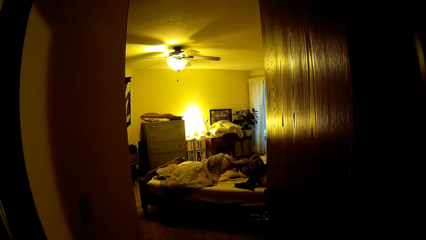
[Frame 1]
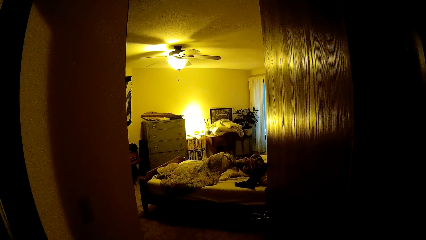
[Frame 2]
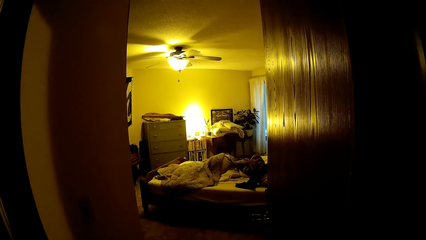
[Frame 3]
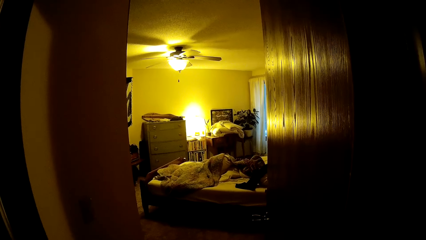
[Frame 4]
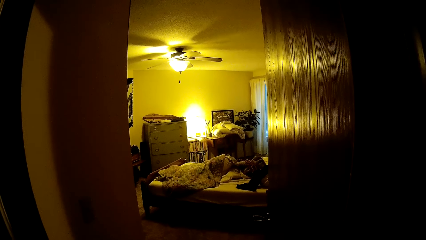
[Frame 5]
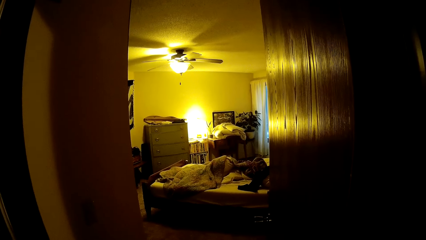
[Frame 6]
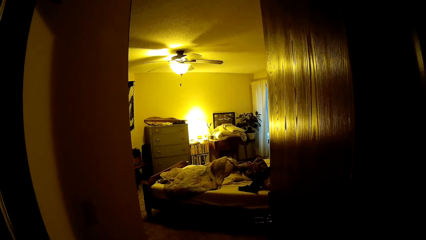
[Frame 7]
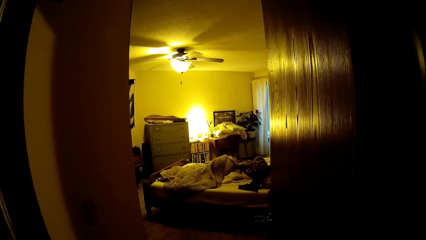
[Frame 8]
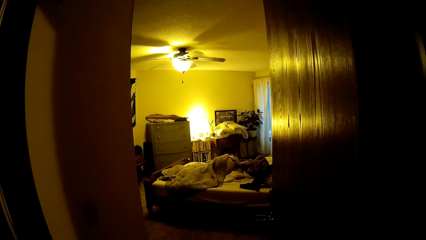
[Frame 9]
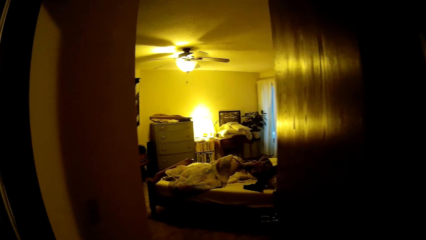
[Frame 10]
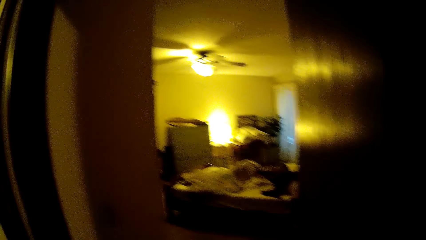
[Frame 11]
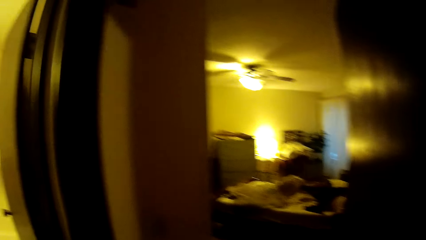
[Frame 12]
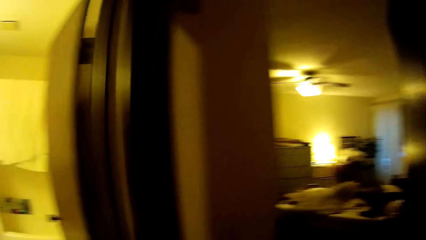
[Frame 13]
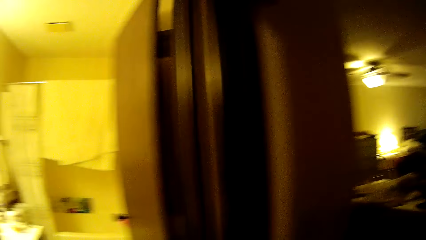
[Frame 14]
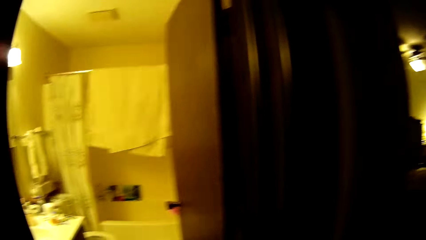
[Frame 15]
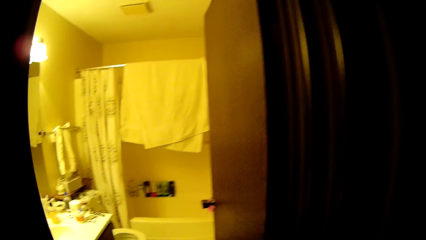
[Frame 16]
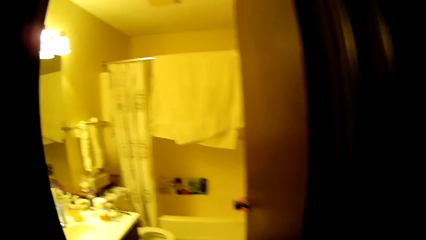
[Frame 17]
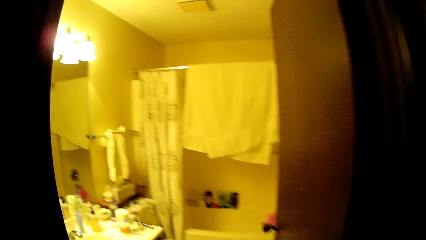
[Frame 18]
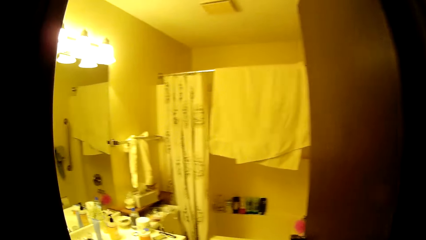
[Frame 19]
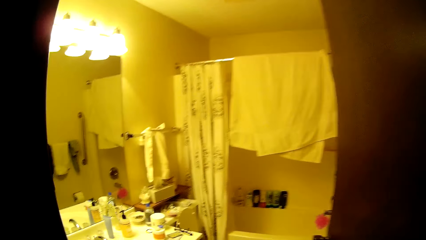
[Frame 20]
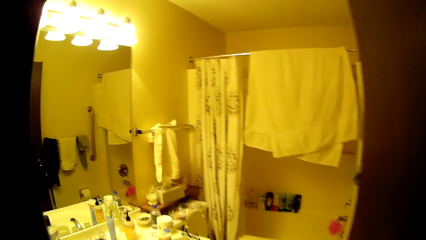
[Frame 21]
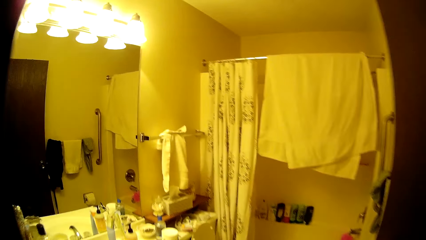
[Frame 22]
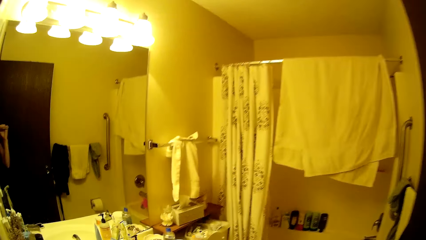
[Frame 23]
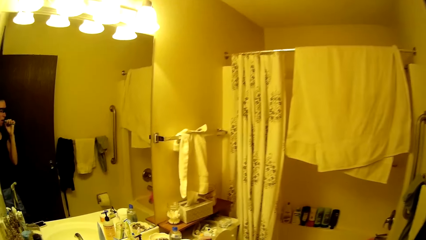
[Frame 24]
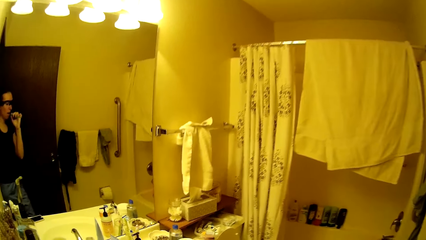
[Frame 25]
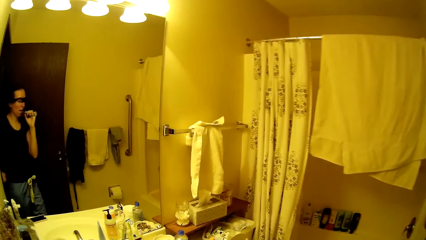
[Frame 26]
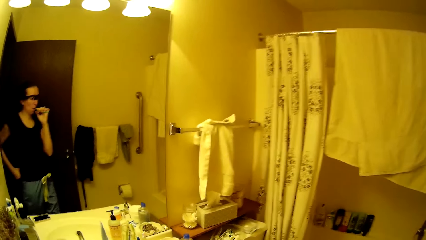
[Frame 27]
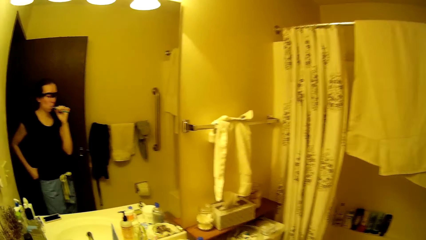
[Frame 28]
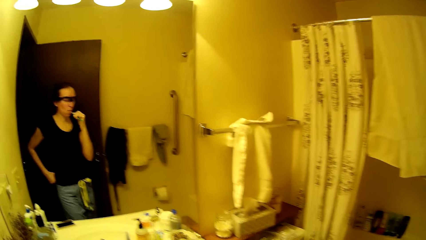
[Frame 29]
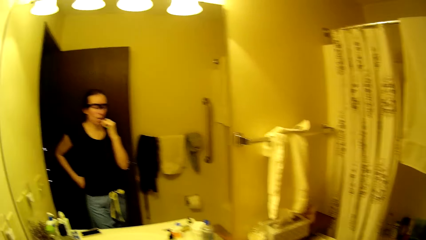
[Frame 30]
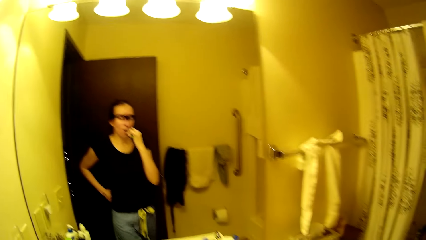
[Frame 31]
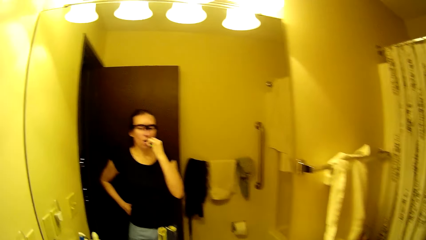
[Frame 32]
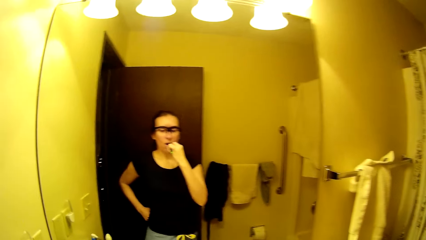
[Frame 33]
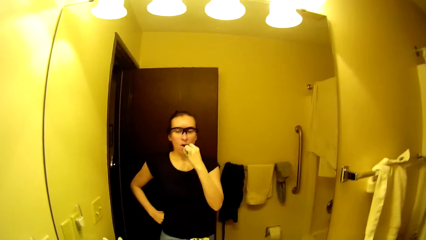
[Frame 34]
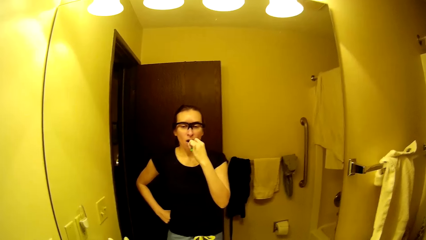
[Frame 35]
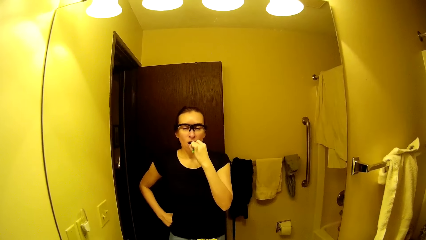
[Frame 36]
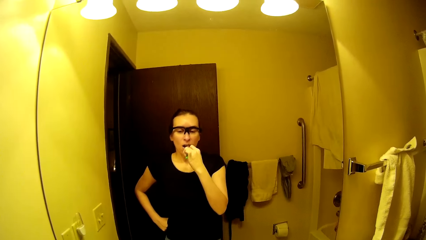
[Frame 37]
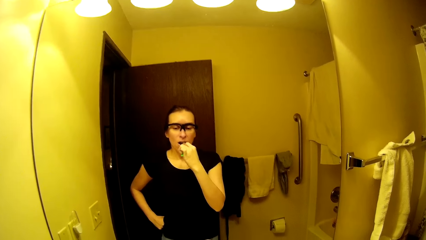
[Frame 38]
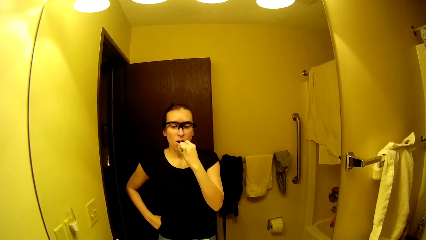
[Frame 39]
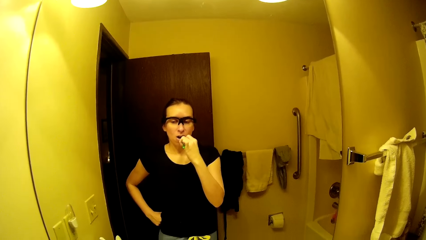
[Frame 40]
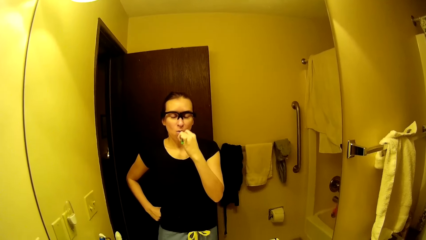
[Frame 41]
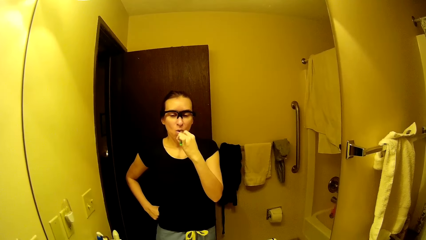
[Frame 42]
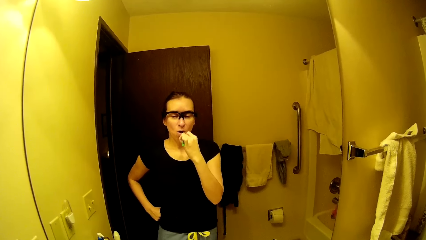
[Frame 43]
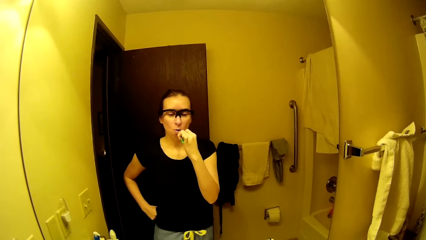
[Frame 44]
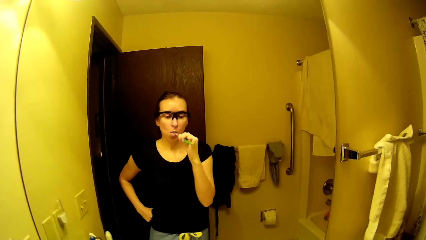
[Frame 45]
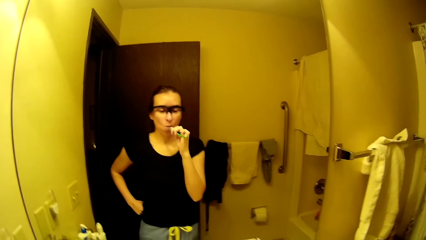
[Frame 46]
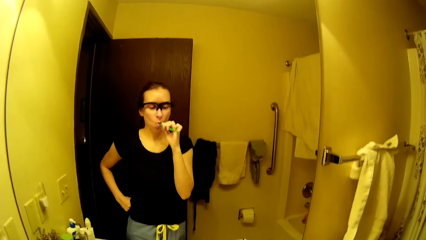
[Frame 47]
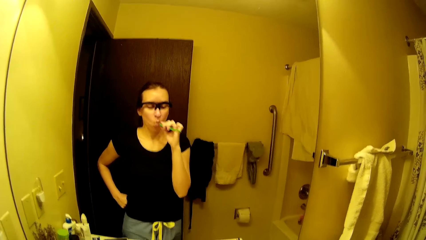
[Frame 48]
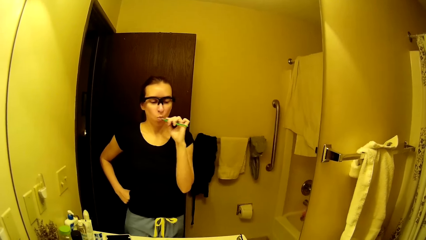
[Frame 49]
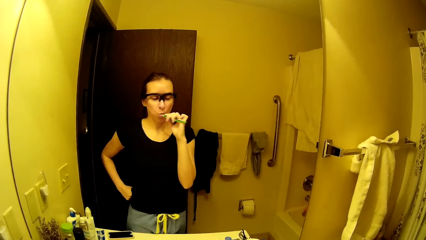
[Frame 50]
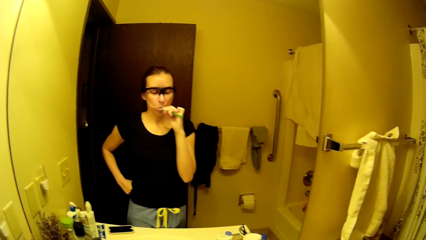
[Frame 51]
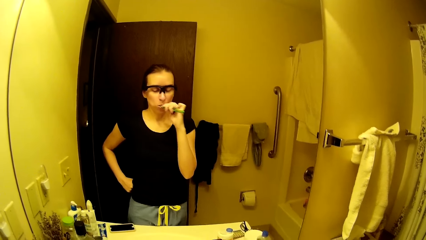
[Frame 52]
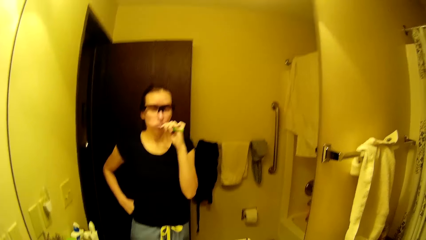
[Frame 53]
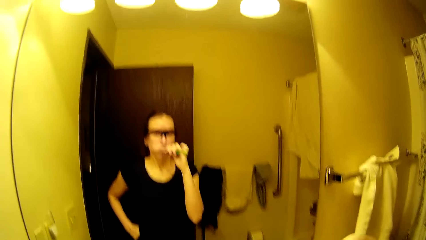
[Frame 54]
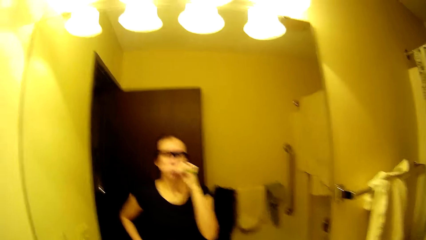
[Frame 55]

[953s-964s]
The camera wearer walks to the restroom. She brushes her teeth with the toothbrush in her right hand in front of the mirror. She puts her left hand on her waist.

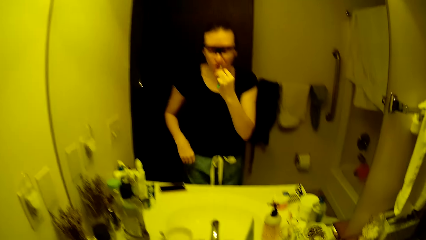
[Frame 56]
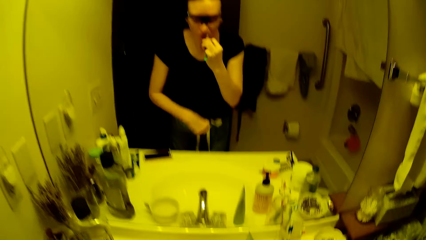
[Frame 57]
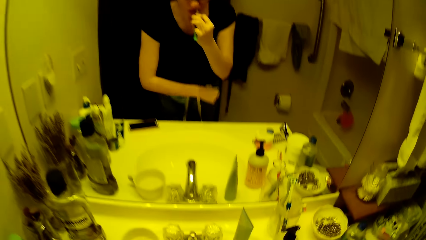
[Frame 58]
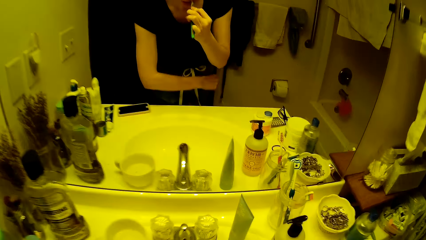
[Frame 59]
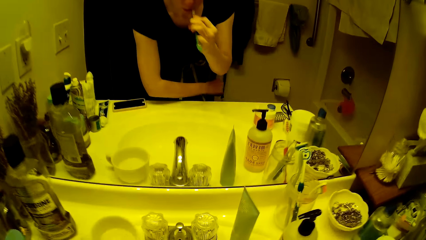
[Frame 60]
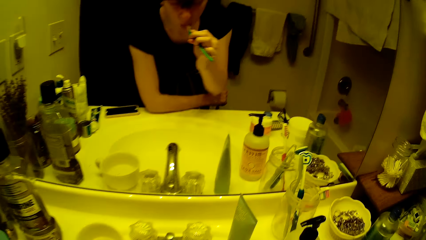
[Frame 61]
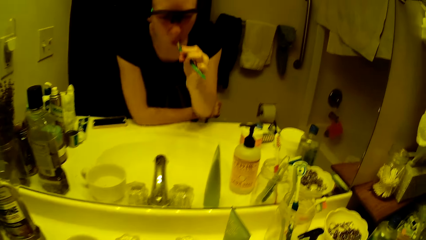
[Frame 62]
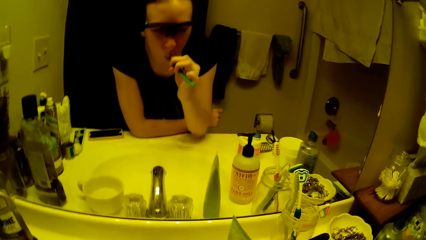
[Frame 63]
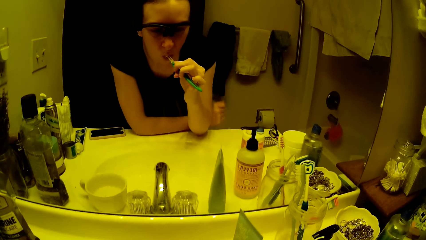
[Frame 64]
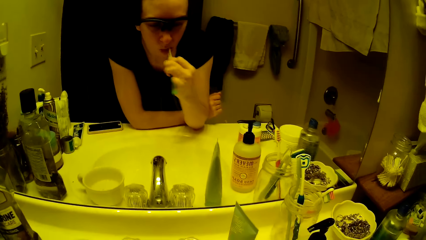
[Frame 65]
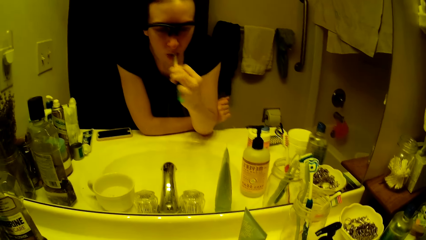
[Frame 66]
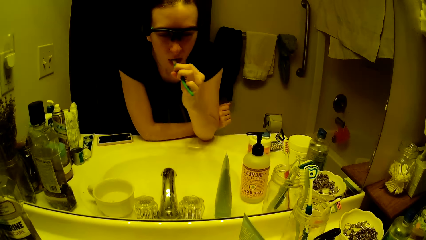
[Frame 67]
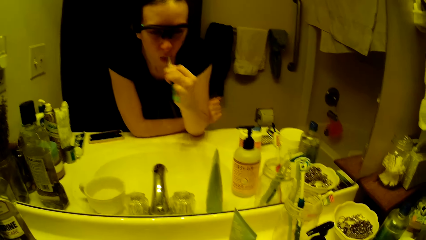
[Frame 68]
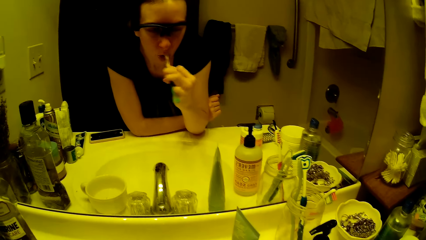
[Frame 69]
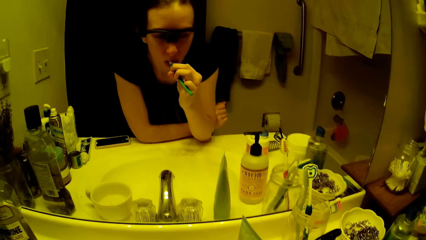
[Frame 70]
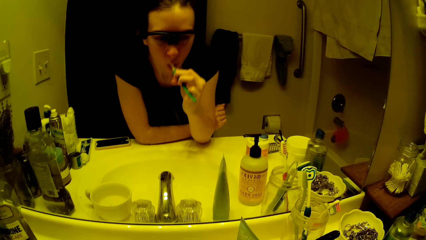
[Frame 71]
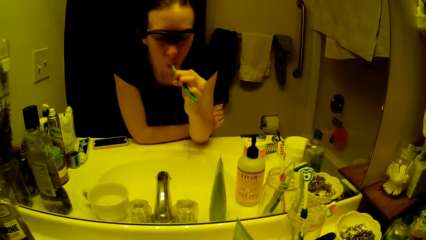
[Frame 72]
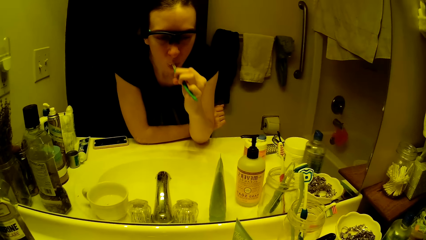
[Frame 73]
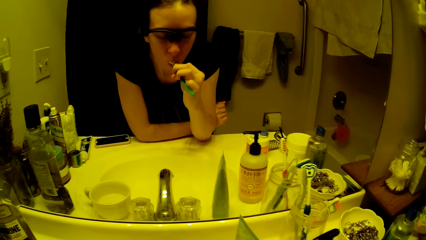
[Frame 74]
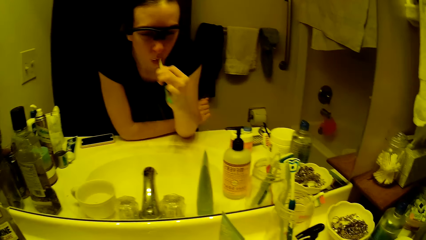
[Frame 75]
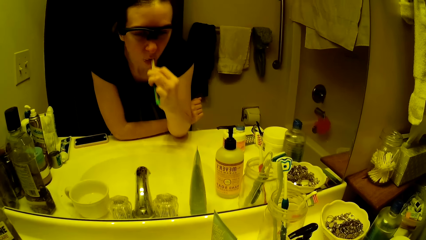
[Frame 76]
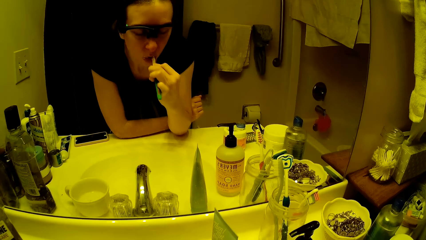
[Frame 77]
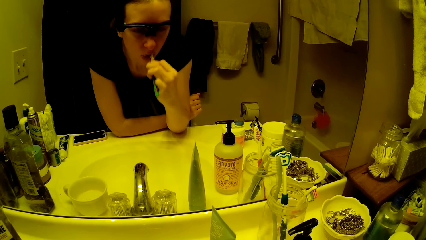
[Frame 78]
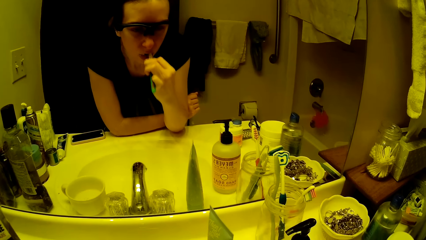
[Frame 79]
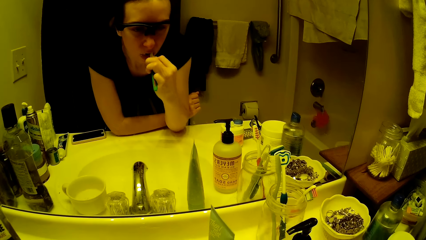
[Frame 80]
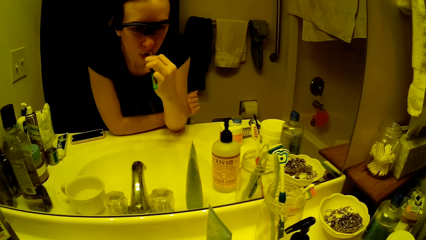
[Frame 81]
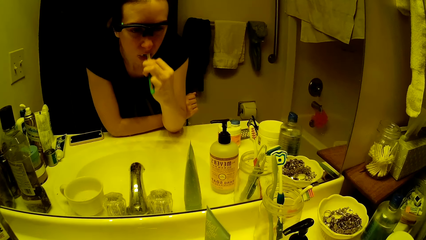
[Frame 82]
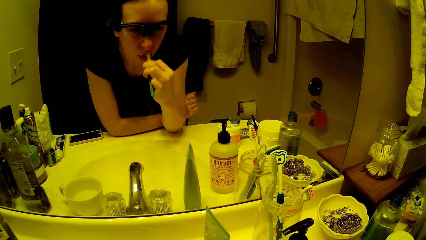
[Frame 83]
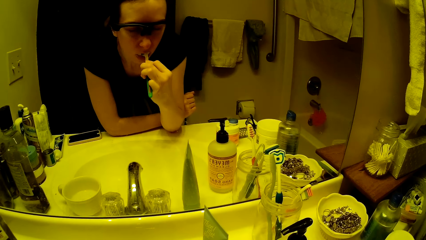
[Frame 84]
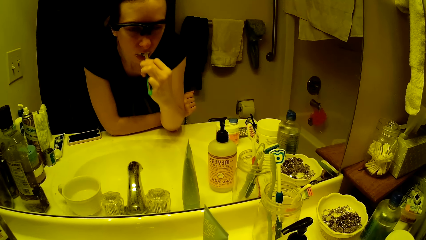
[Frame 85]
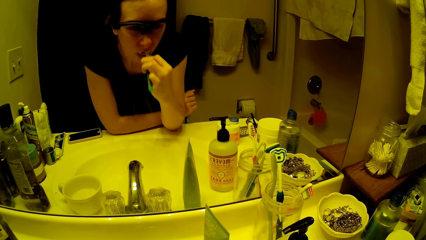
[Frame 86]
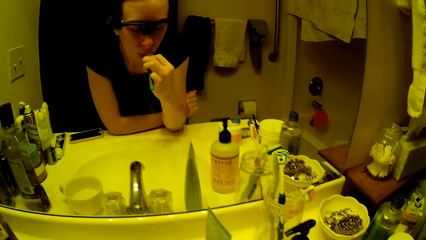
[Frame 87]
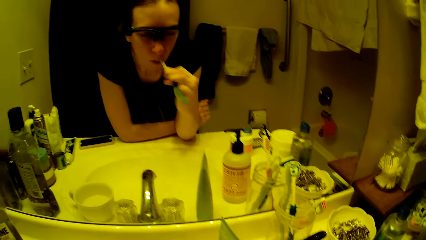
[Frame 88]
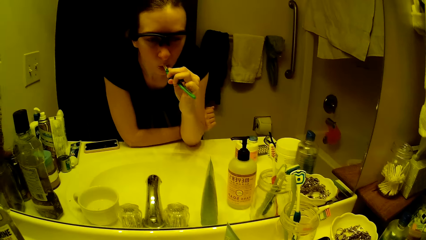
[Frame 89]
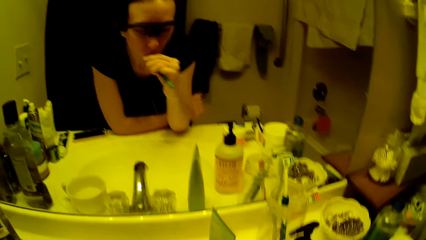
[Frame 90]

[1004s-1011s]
The camera wearer rests her left elbow on the basin.
